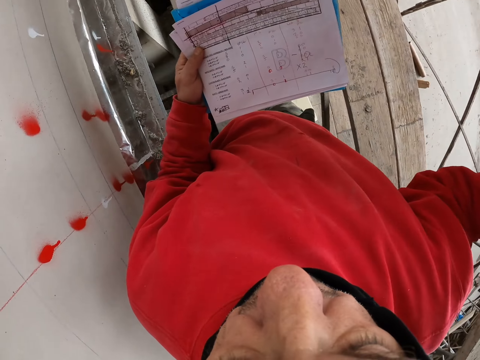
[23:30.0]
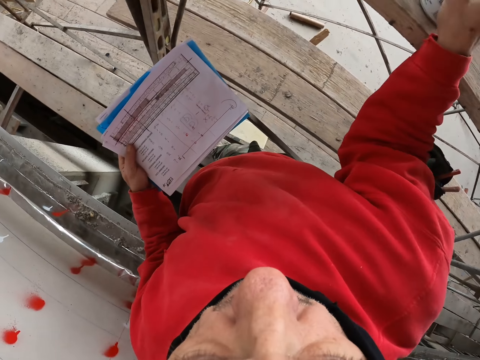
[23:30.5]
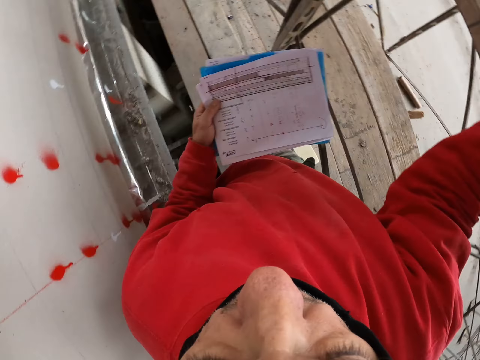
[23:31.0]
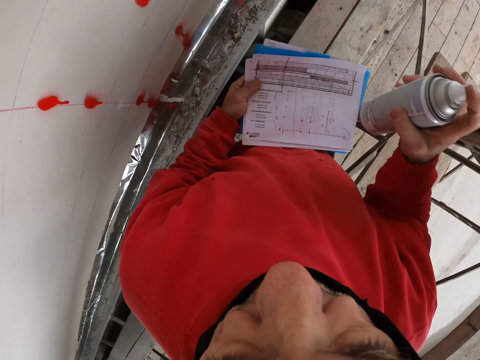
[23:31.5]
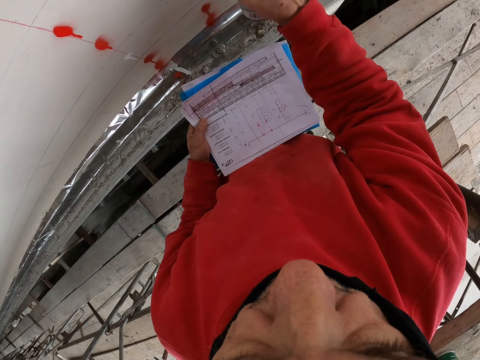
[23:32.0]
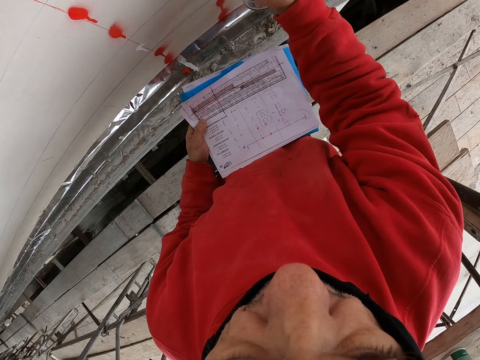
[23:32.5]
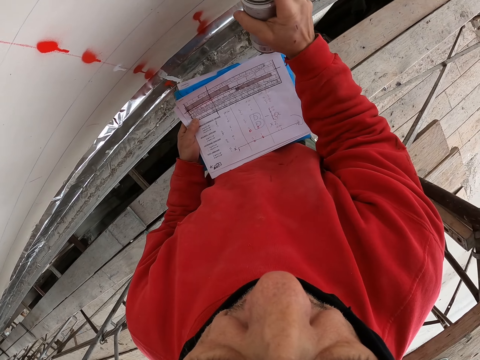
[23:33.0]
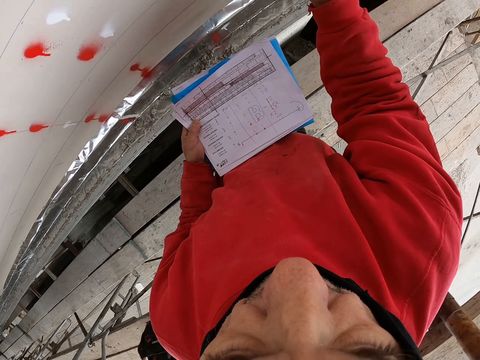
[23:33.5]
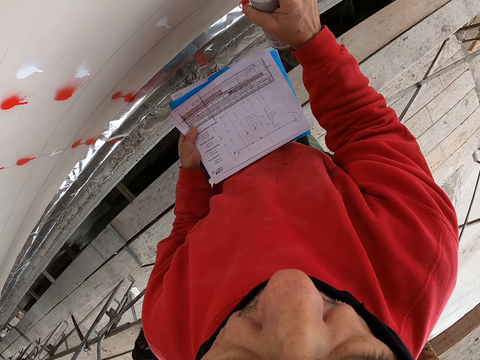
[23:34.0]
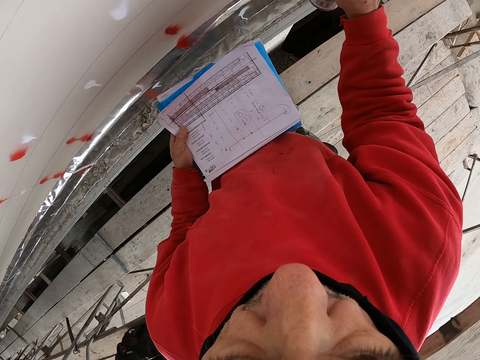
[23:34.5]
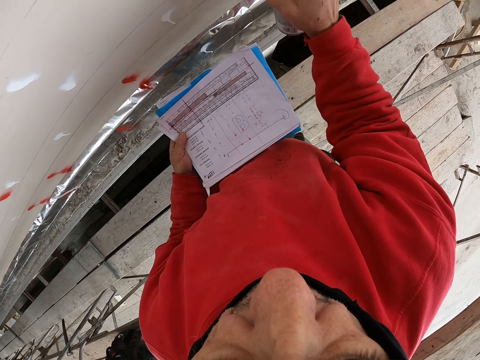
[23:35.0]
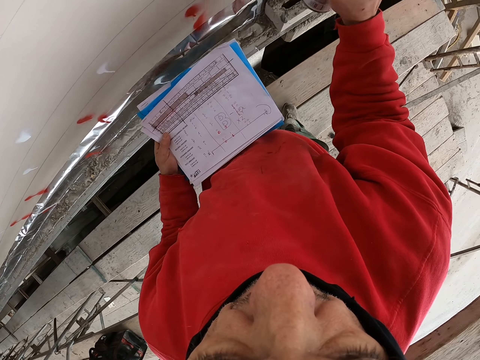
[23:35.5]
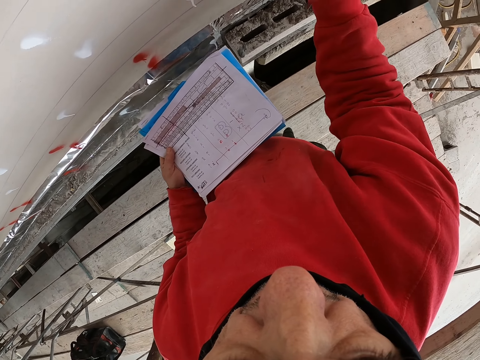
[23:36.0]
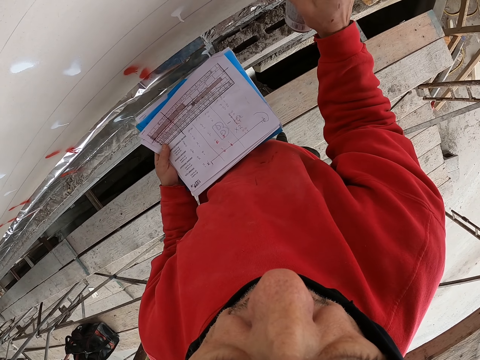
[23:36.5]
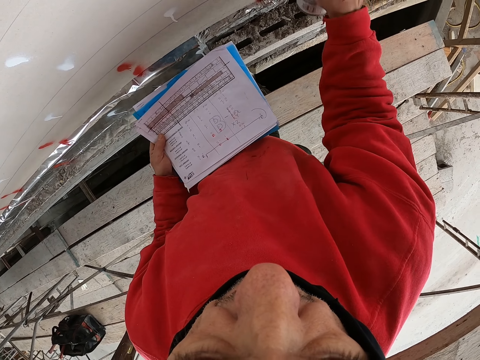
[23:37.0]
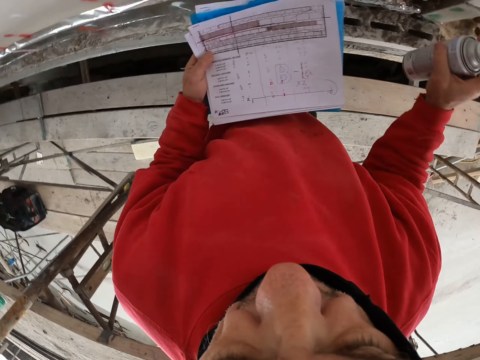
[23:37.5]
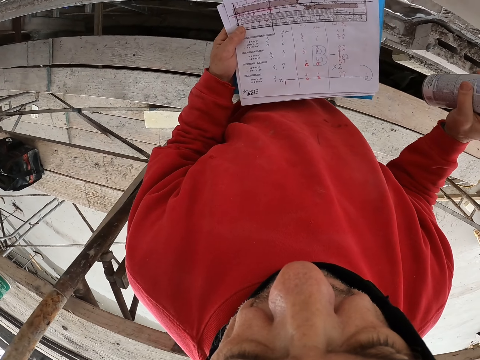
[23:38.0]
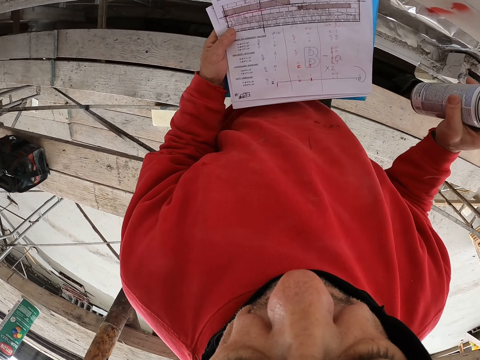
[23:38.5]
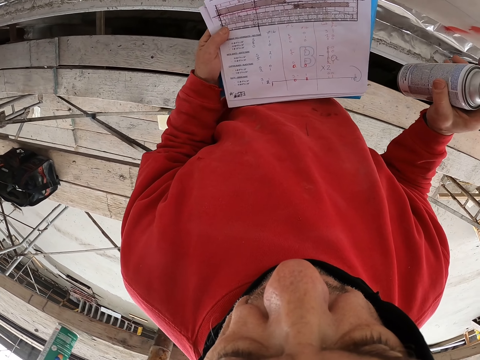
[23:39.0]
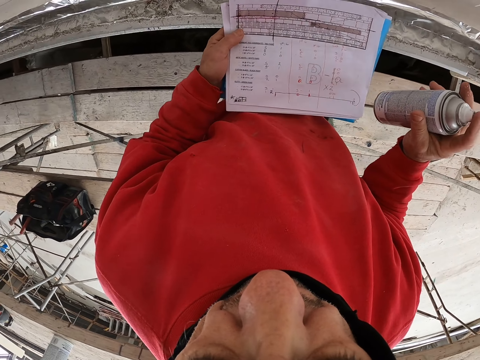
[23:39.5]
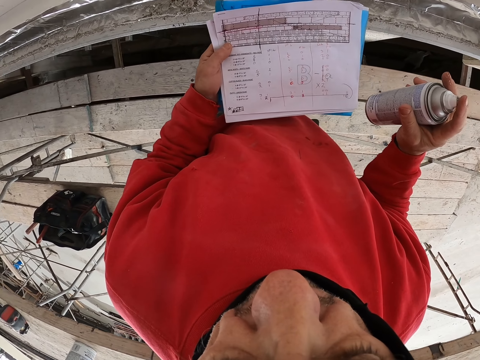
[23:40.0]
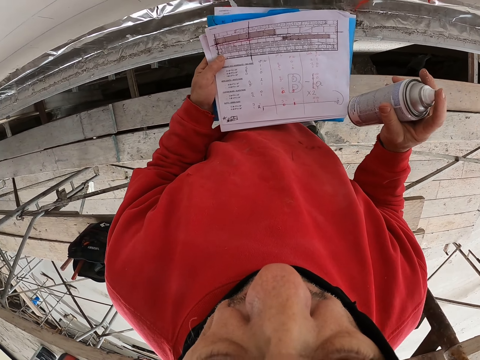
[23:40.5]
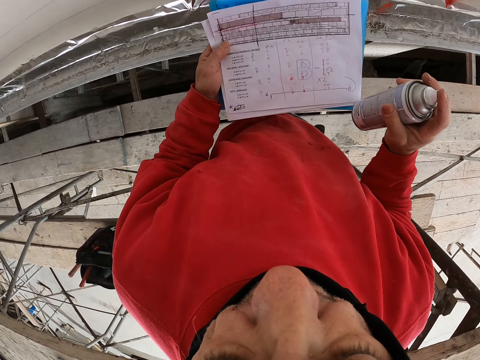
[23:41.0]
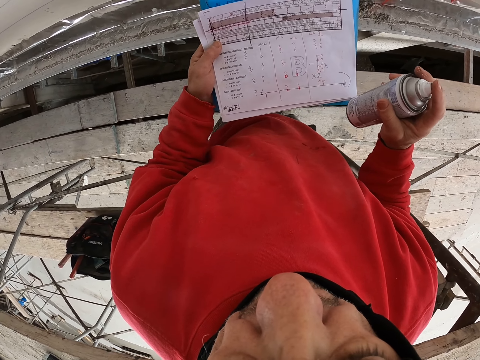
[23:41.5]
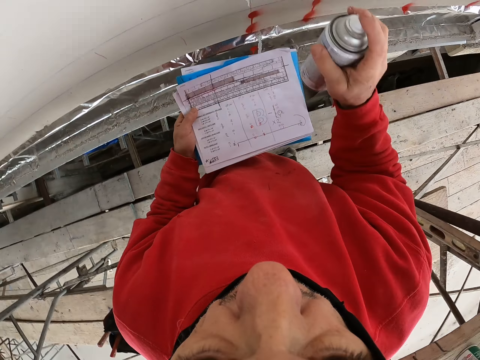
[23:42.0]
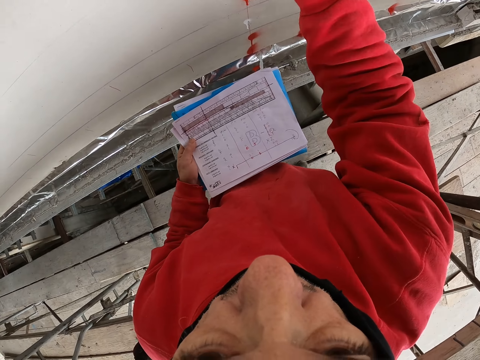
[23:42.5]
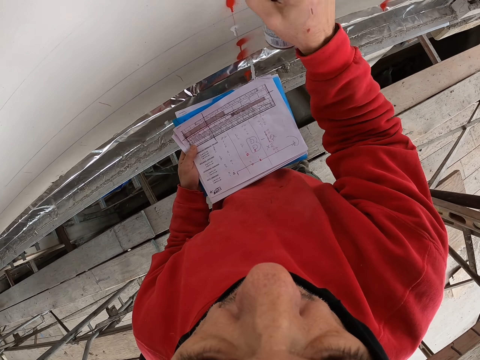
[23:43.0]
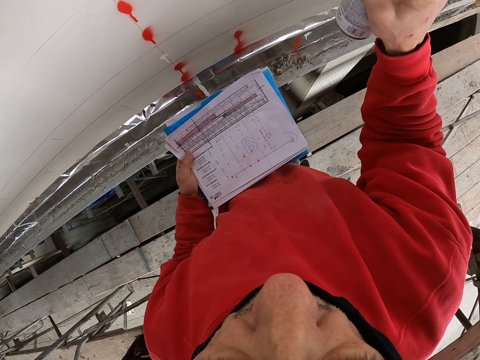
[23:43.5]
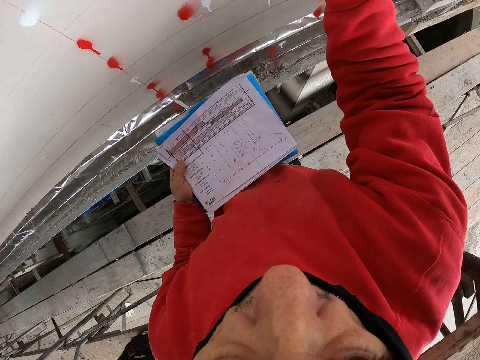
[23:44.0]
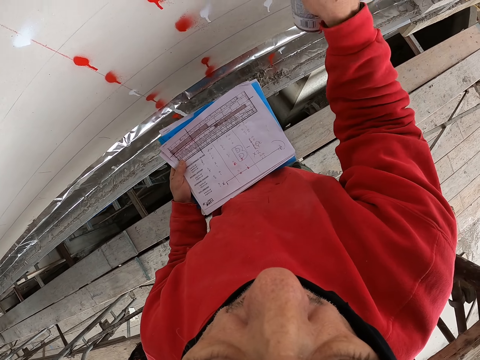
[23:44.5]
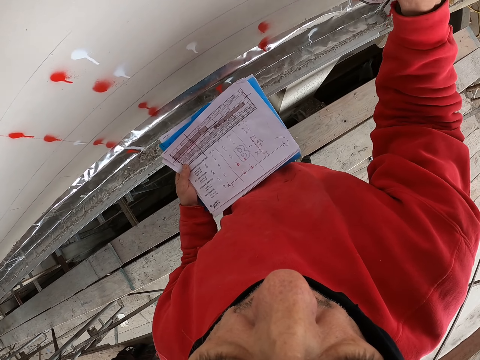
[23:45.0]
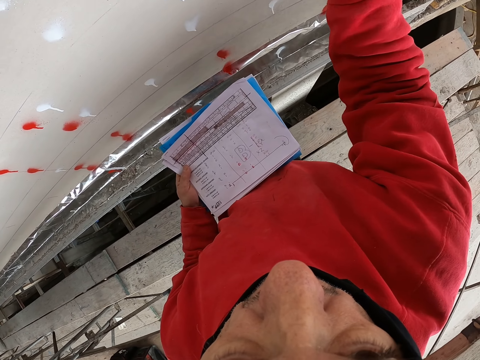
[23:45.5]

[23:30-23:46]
The camera wearer puts the spray or spray bottle on the surface. They take the spray bottle and spray the color on the wall. They look at the piece of paper. They spray the color on the wall.

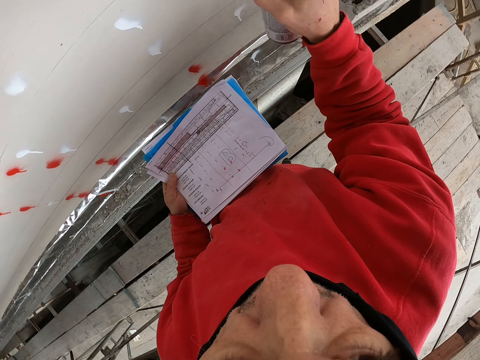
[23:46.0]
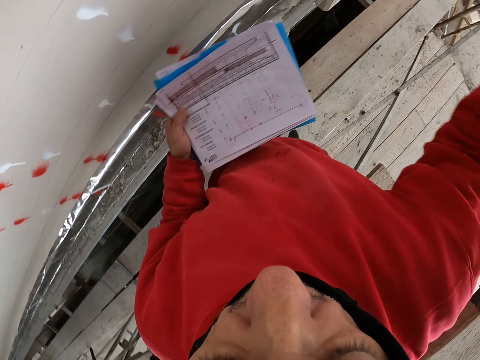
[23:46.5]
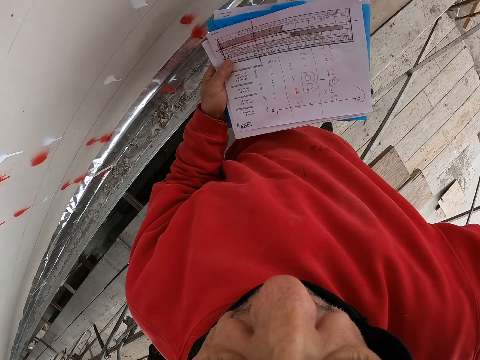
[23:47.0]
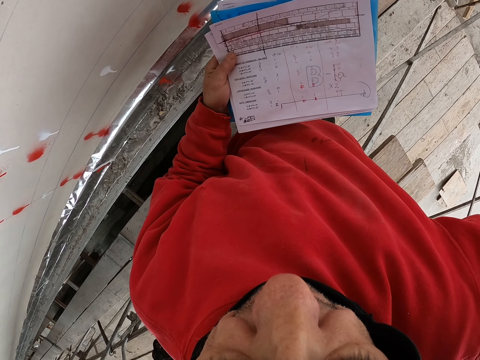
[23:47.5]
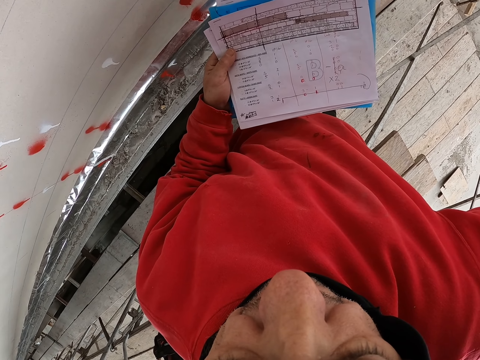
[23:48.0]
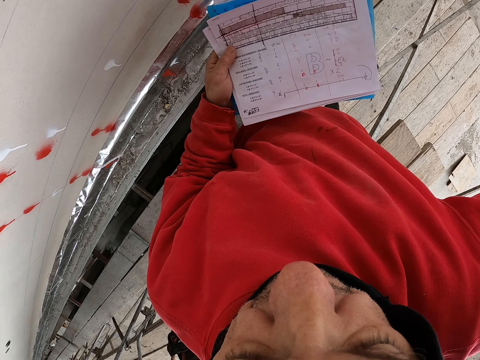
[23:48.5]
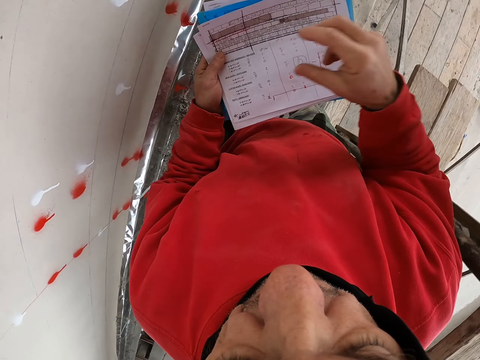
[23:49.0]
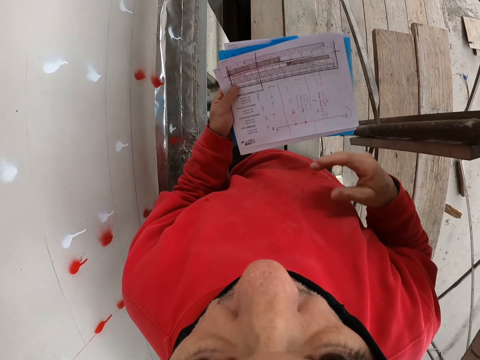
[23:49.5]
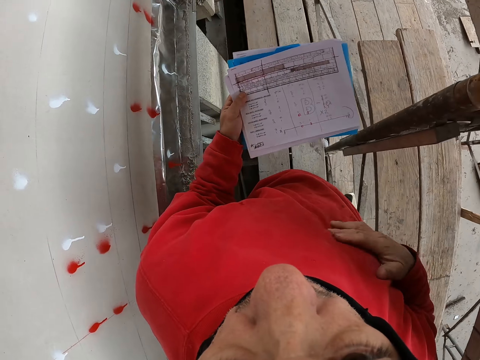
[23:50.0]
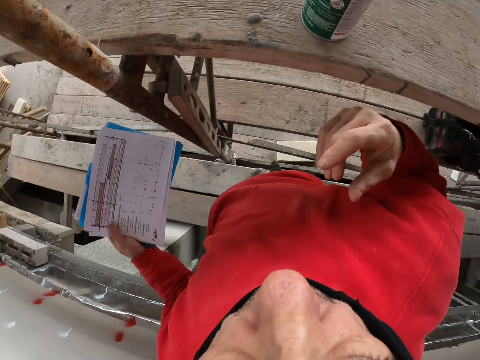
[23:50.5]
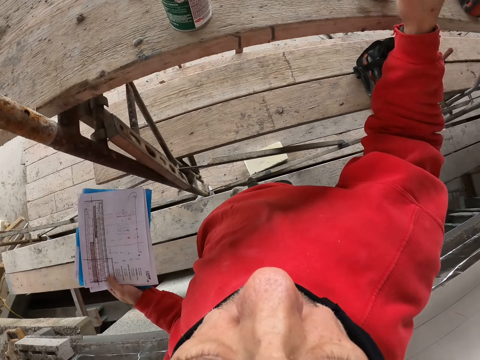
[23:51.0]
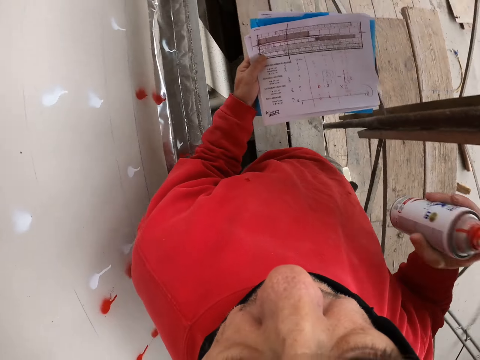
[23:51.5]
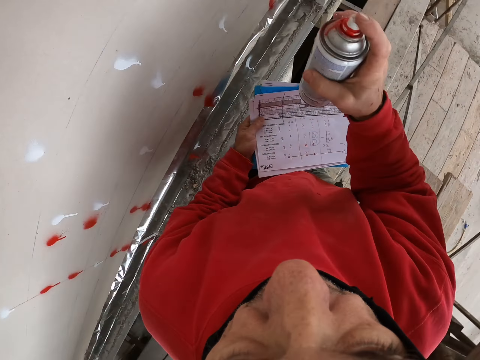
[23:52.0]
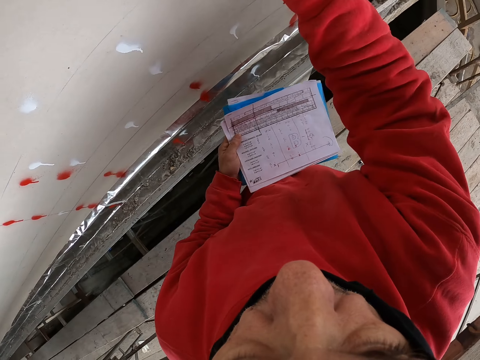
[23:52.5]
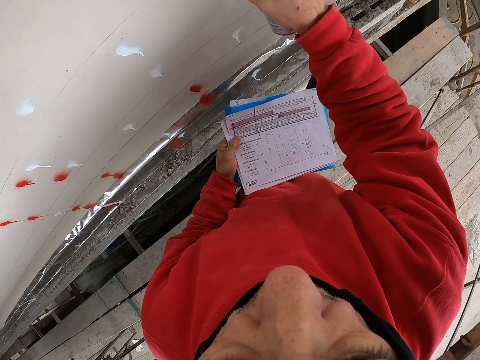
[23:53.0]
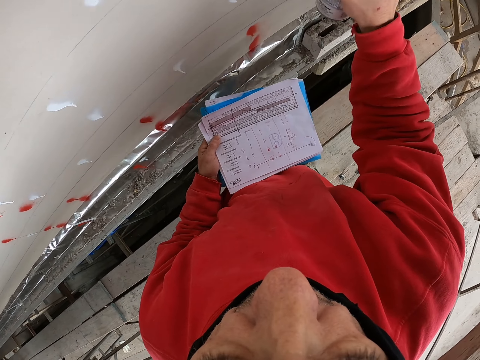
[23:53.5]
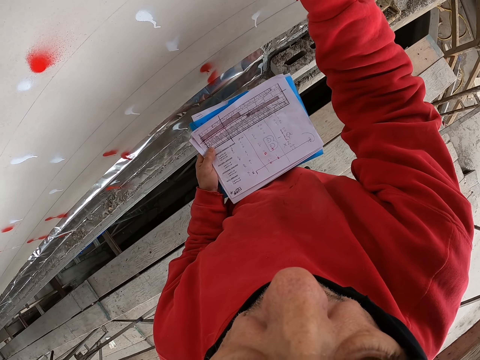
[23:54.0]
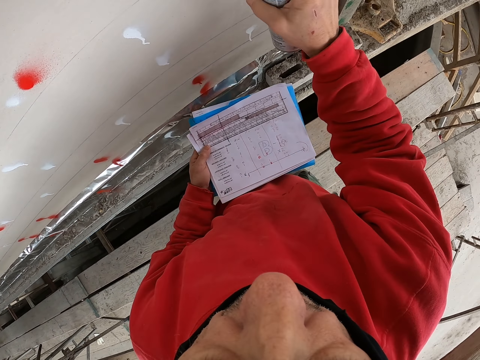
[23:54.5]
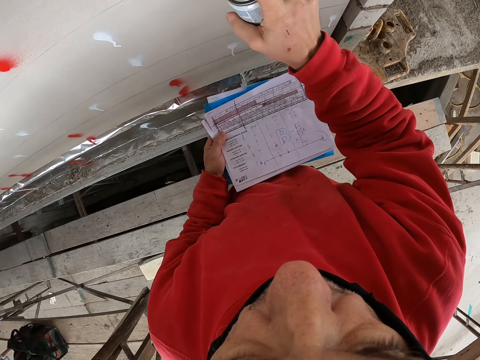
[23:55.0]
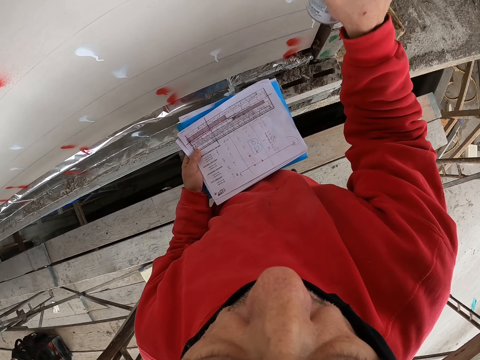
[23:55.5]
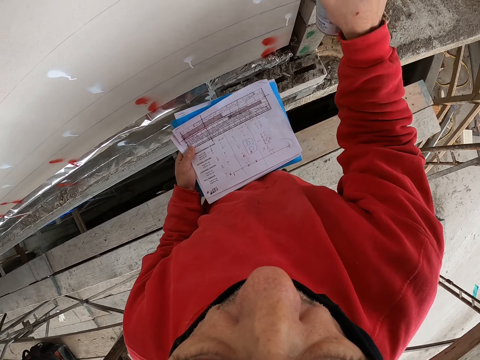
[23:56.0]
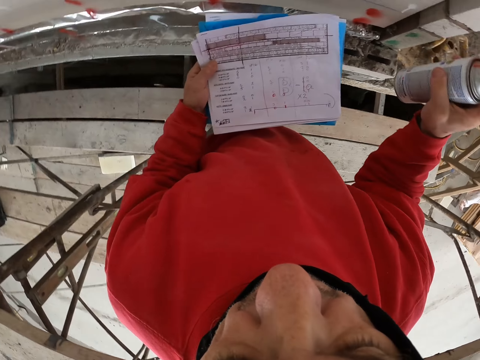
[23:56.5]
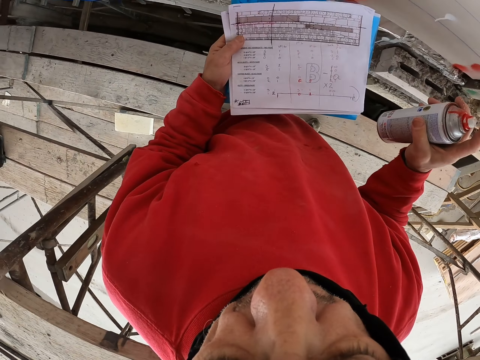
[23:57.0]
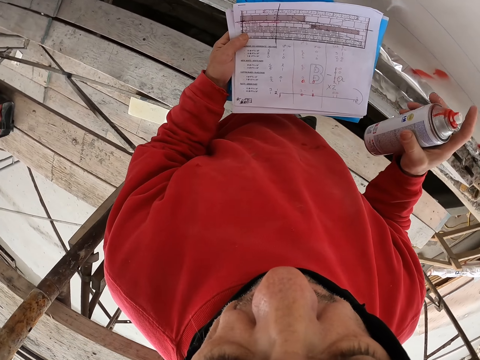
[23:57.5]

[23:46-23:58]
The camera wearer puts the spray or spray bottle on the surface. He looks at the piece of paper. He touches his cloth. He picks up the spray bottle, shakes the spray bottle, and sprays the color on the wall.
